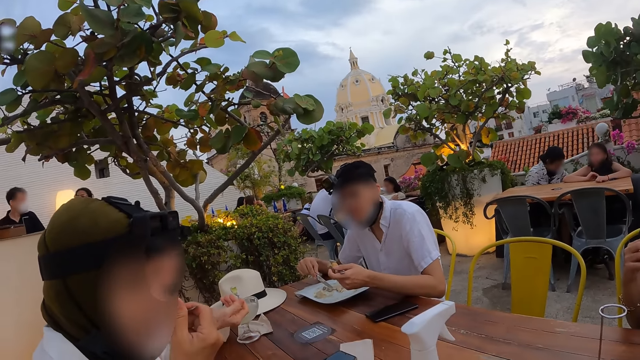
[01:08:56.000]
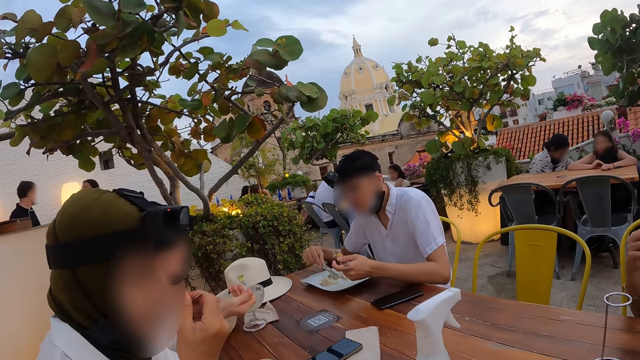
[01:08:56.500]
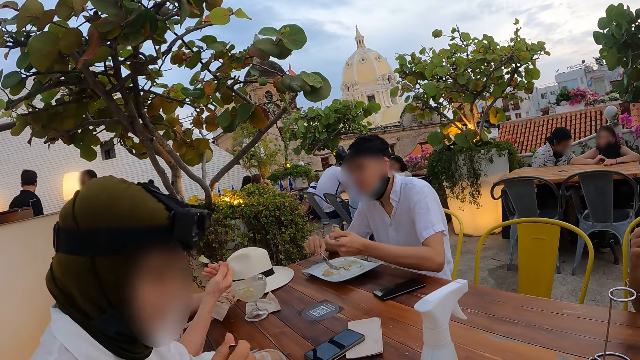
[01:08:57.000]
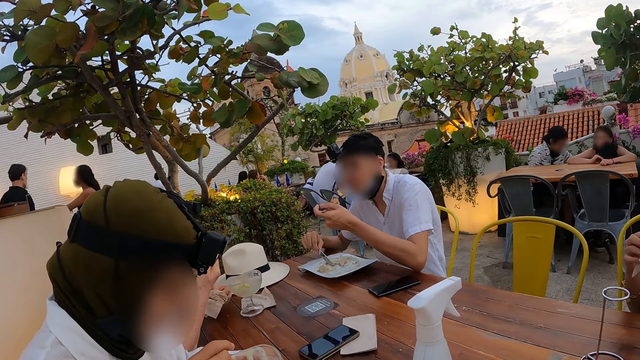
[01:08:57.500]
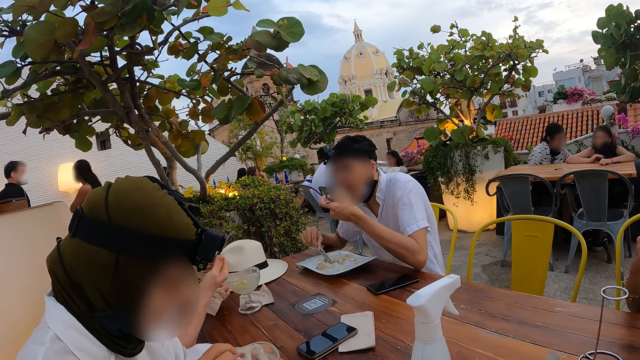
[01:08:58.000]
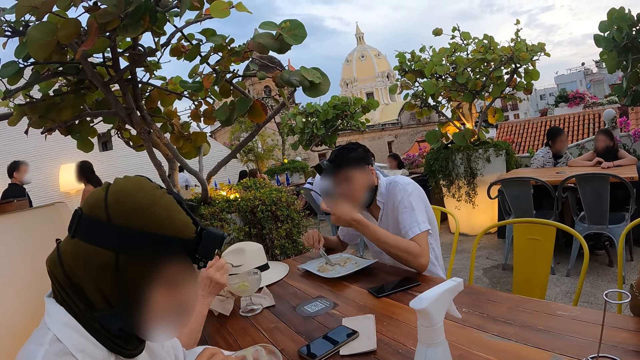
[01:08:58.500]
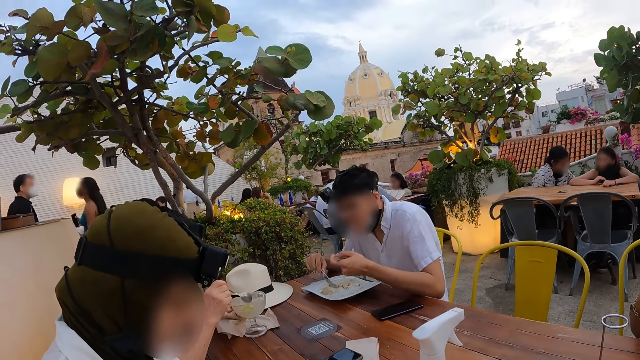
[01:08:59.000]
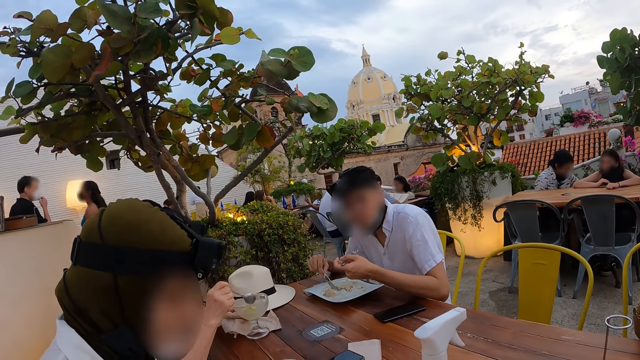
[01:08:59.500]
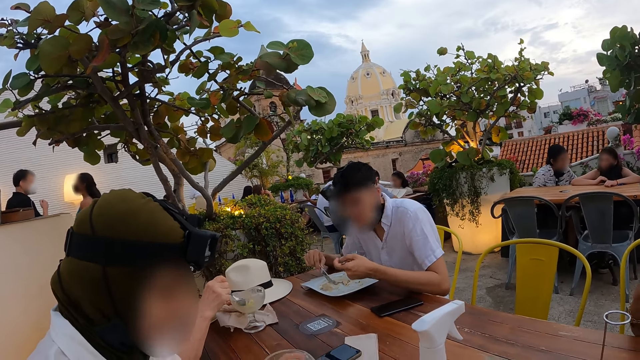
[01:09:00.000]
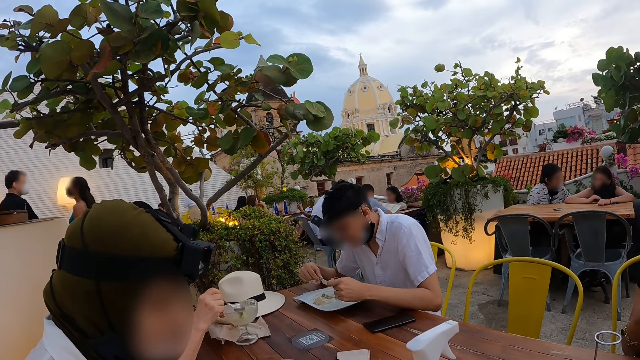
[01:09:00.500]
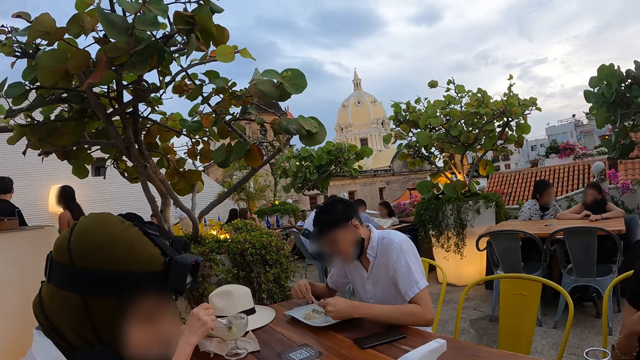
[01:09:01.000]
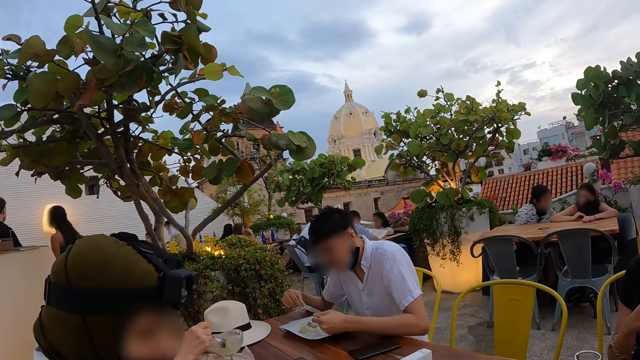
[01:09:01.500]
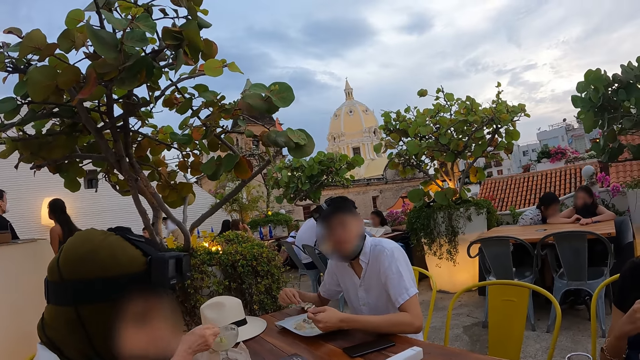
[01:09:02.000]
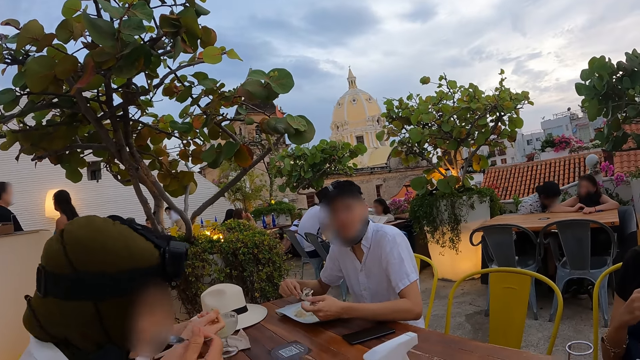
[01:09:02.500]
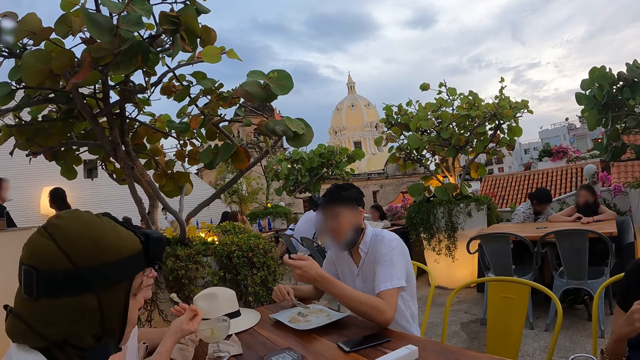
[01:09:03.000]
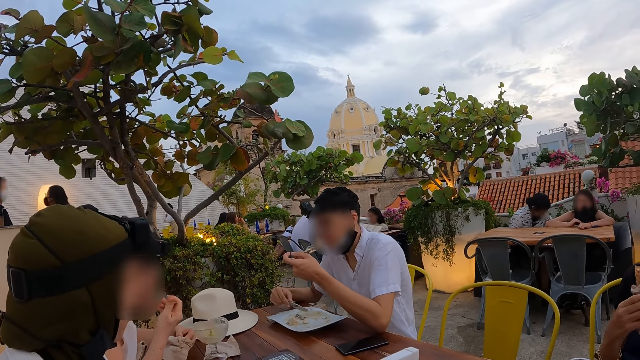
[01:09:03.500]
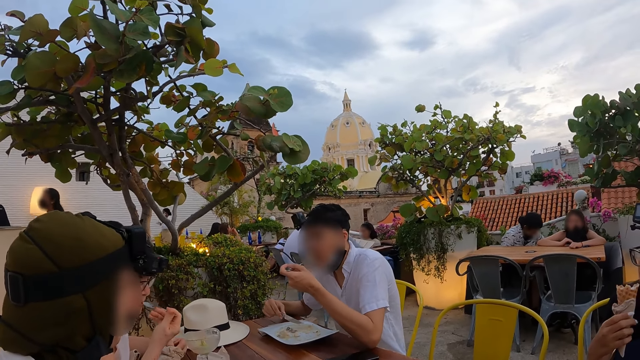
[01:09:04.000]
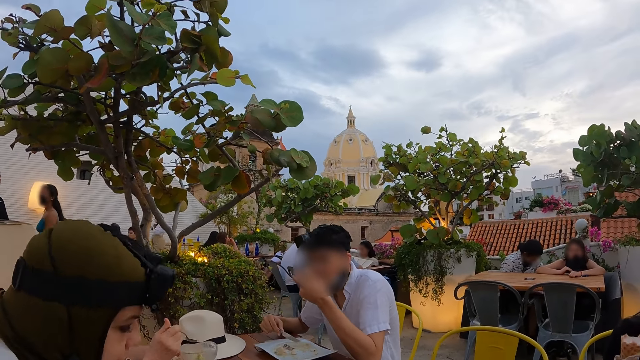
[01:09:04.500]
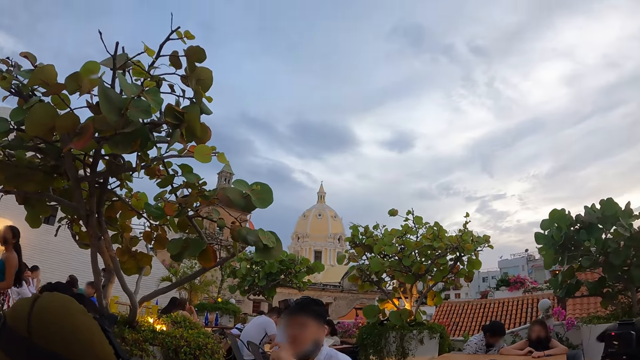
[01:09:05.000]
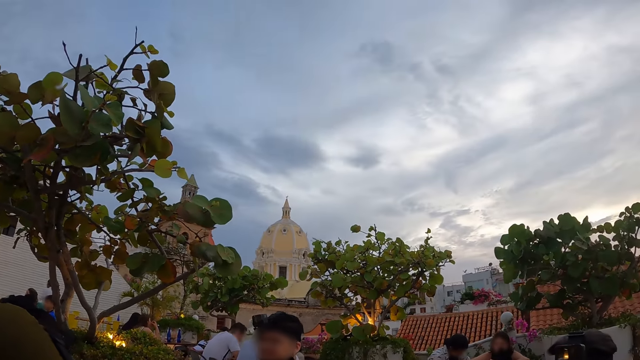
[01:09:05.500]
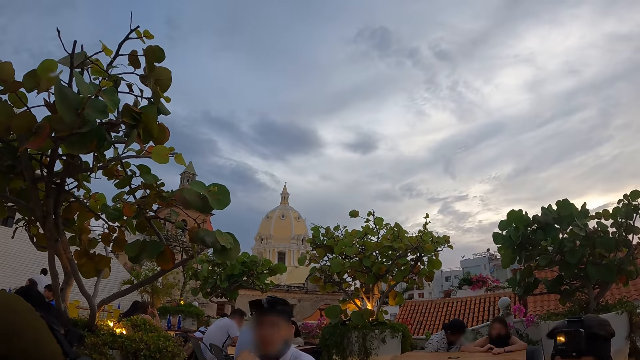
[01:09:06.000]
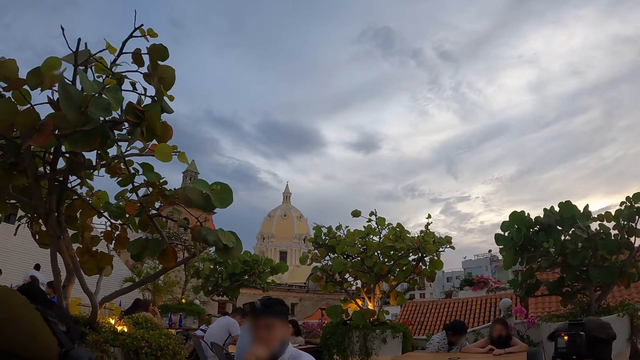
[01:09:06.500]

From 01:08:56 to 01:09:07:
The man eats potato cheese from the plate on the table with the fork in his left hand. The woman eats ice cream from the cup on the table with the spoon in her right hand. The woman serves ice cream from the cup on the table with the spoon in her right hand. The woman eats ice cream from the cup on the table with the spoon in her right hand.

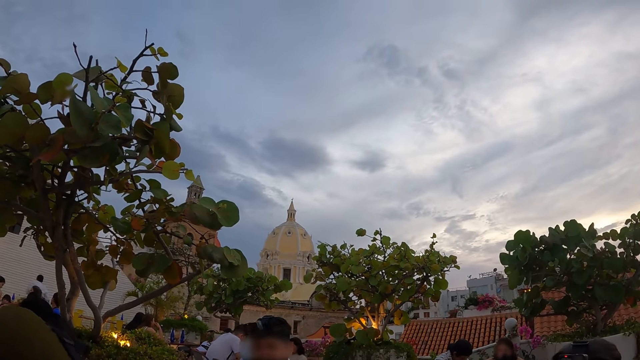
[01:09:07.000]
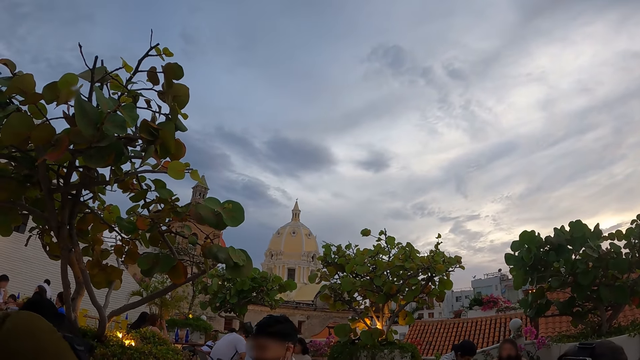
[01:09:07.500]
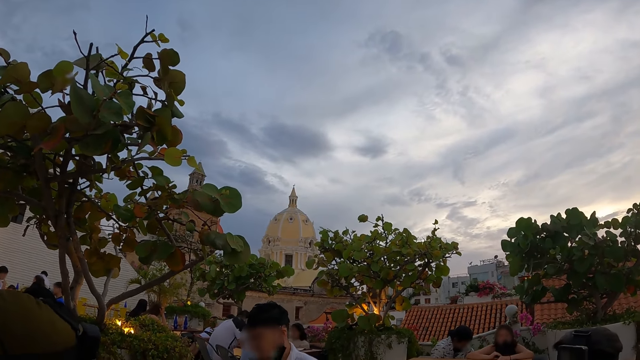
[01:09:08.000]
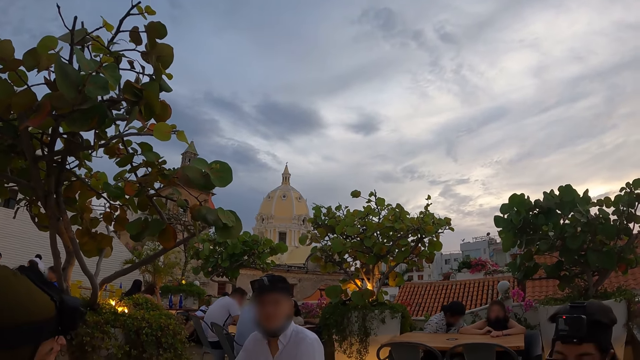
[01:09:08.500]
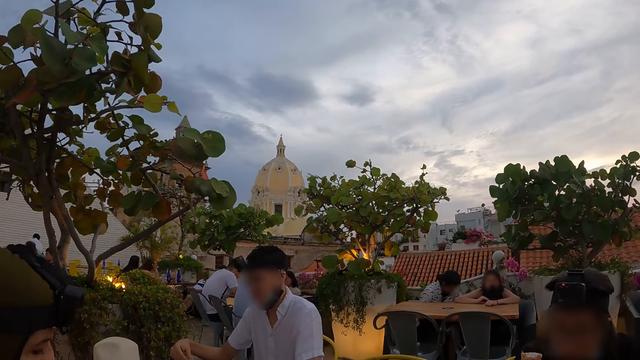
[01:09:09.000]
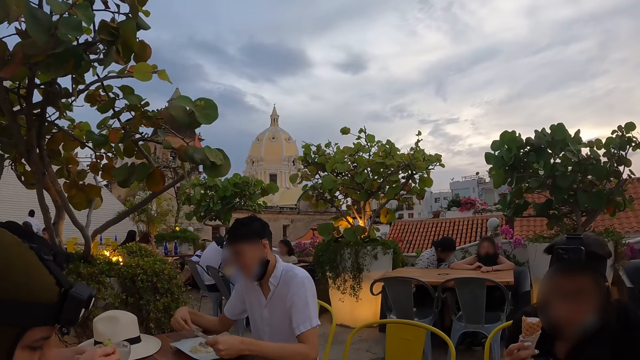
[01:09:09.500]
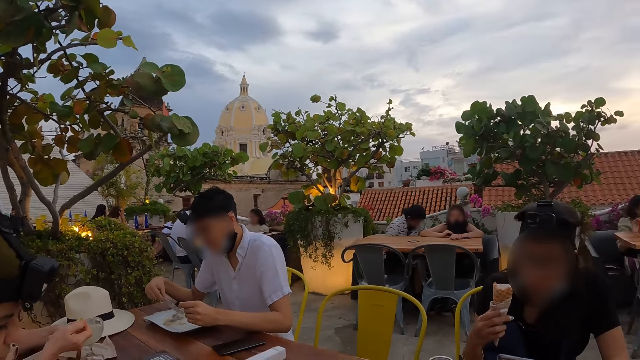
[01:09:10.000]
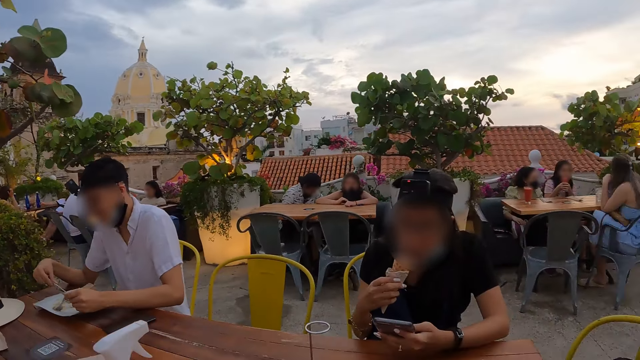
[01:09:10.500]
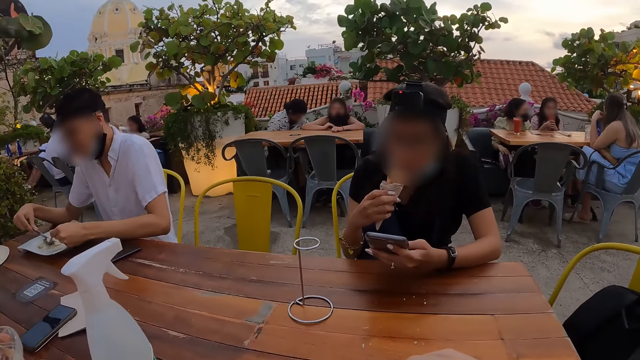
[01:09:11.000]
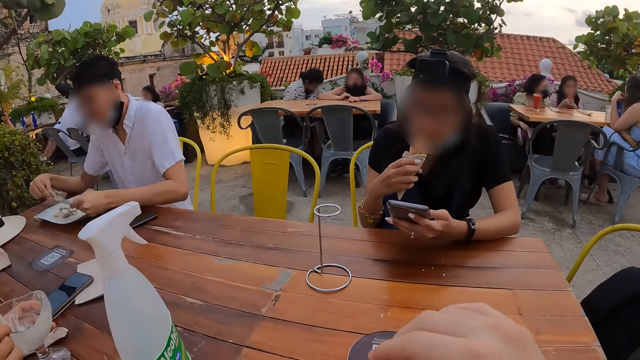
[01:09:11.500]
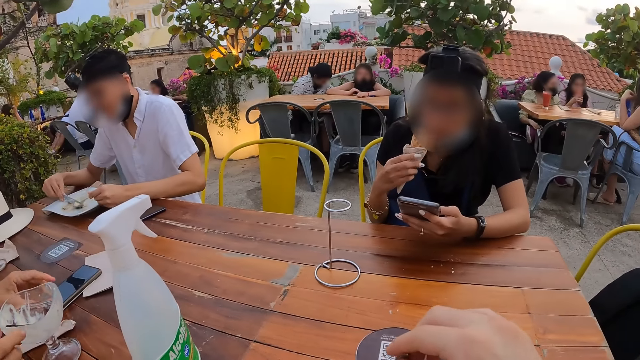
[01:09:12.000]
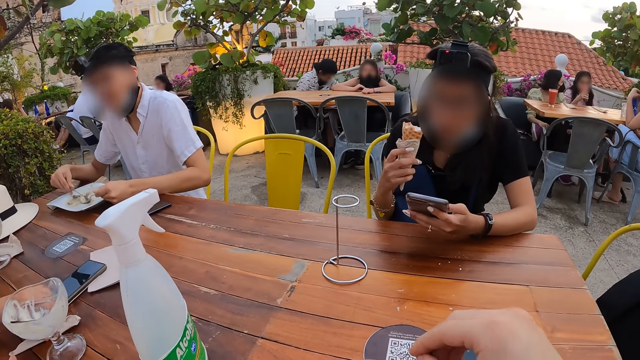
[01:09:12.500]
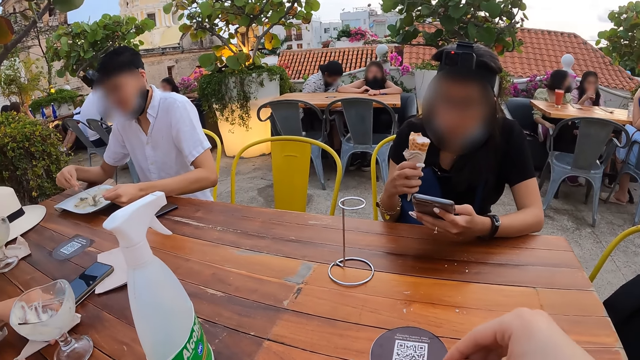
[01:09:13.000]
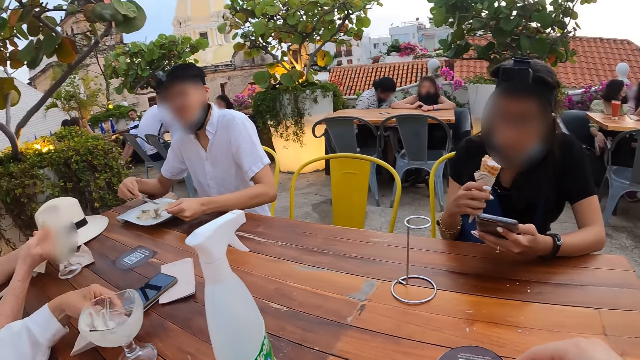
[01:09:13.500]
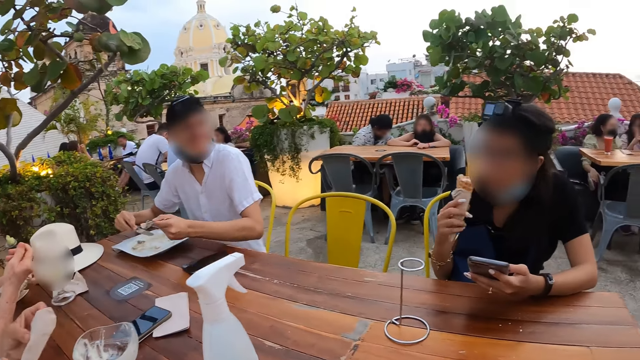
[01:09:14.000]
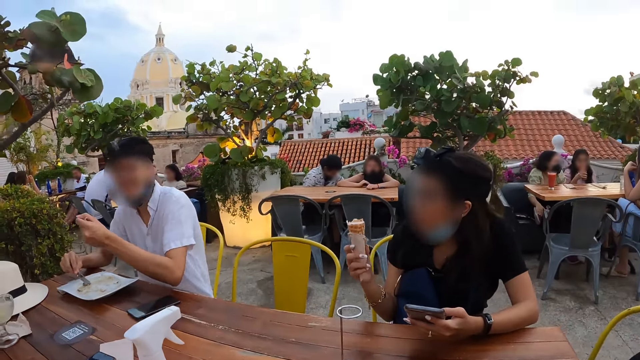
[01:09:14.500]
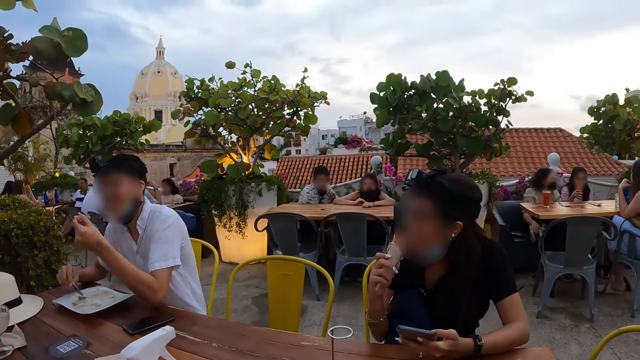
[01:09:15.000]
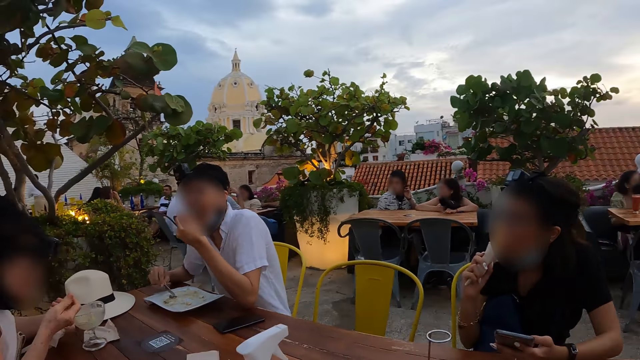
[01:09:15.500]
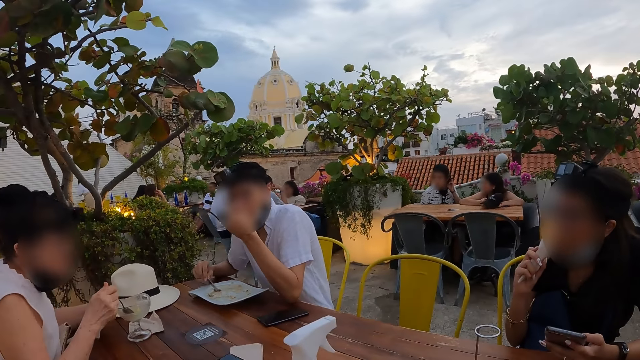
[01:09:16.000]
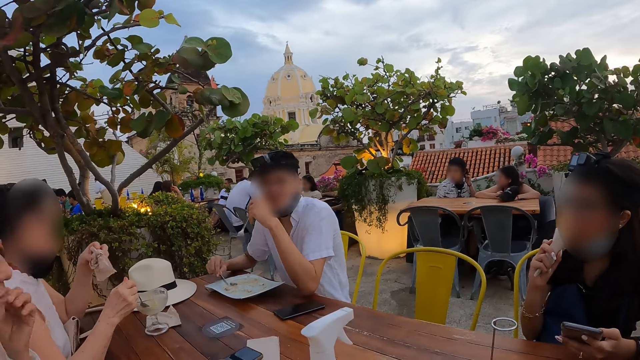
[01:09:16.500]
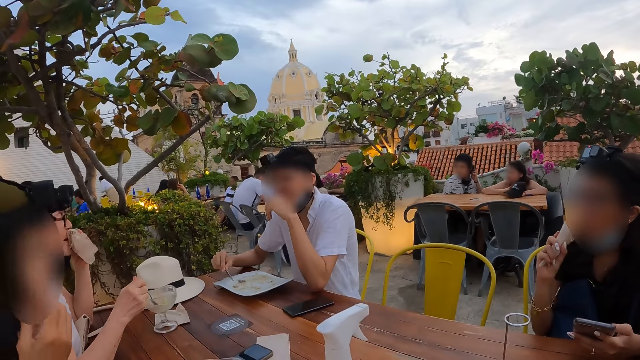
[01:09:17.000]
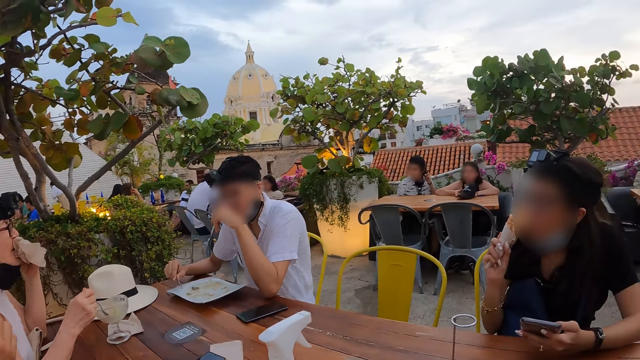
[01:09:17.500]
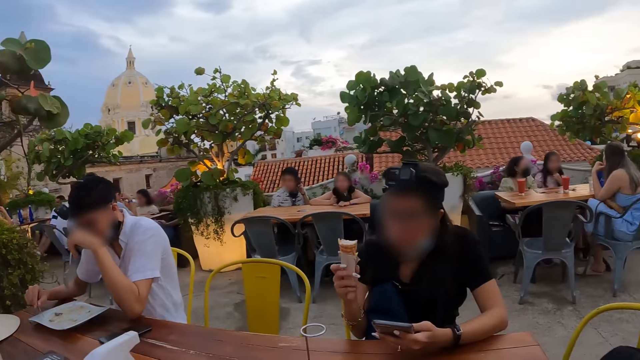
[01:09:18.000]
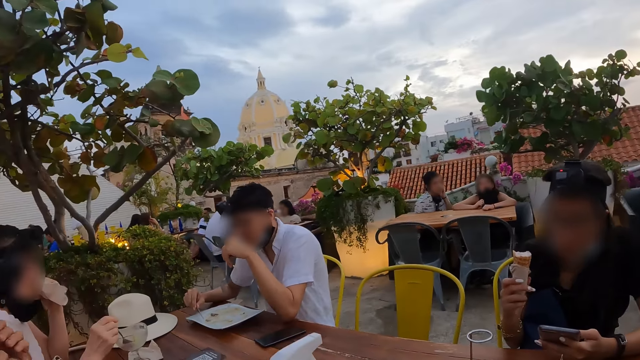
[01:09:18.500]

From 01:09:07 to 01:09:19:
A woman operates the phone with her left hand. A man gathers potato cheese on the plate on the table with the knife in his right hand. Another woman drops the spoon in the cup on the table with her left hand. The camera wearer uses the right hand. The second woman picks up a paper towel from the table with her left hand. The man serves potato cheese from the plate on the table with the fork in his left hand. The man eats potato cheese from the plate on the table with the fork in his left hand. A third woman eats ice cream from the cup on the table with the spoon in her right hand. The third woman picks up a napkin from the table with her left hand, places the spoon in the cup on the table with her right hand, and wipes her mouth with the napkin with her left hand. The camera wearer looks around.
